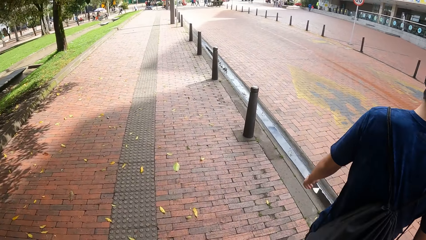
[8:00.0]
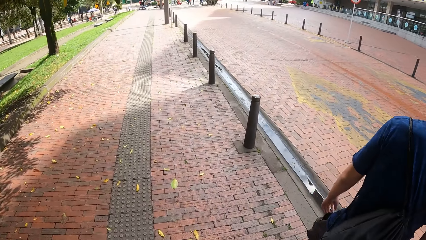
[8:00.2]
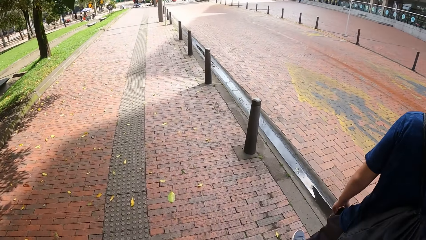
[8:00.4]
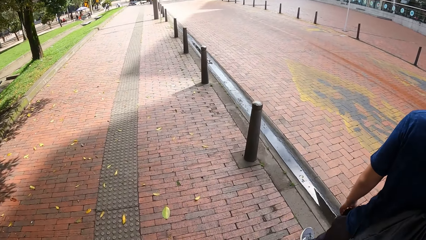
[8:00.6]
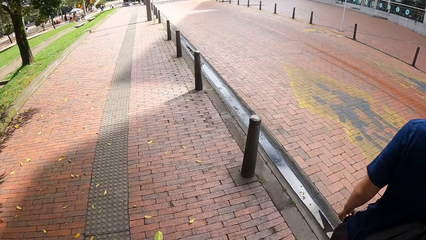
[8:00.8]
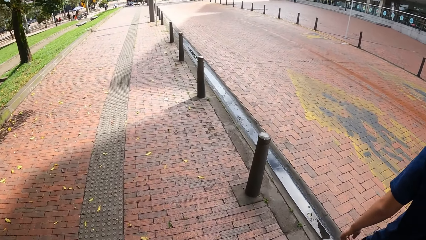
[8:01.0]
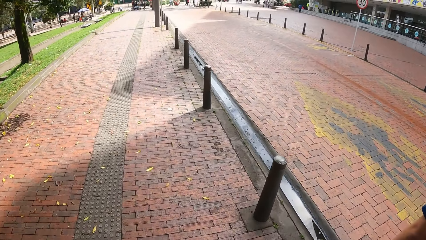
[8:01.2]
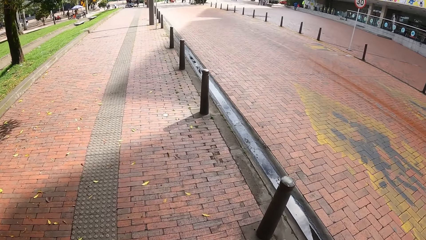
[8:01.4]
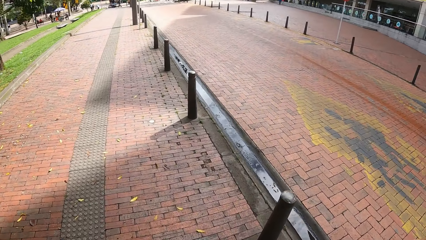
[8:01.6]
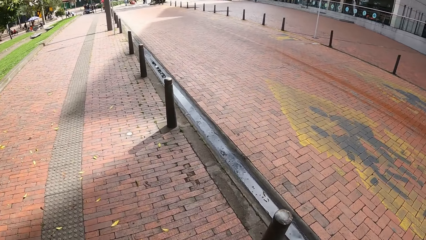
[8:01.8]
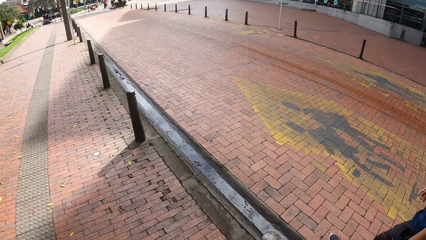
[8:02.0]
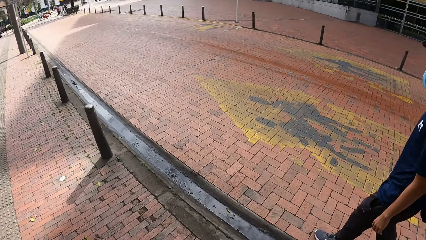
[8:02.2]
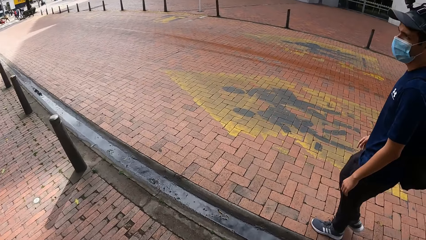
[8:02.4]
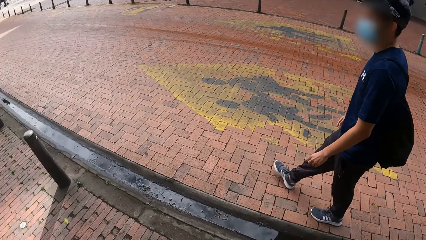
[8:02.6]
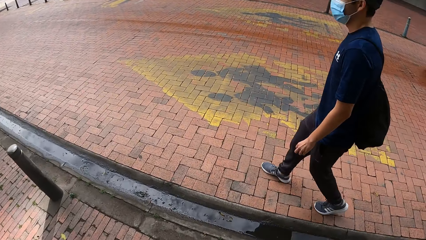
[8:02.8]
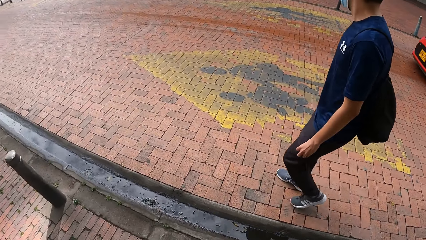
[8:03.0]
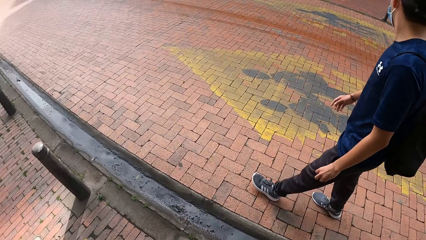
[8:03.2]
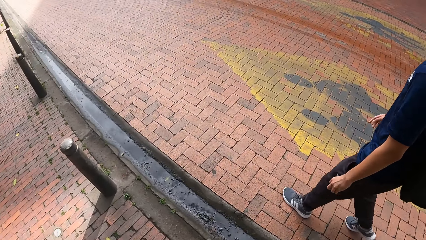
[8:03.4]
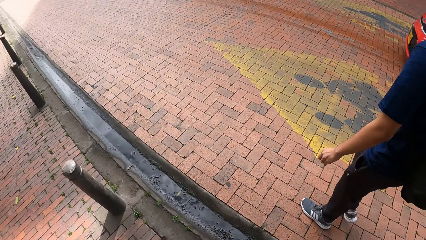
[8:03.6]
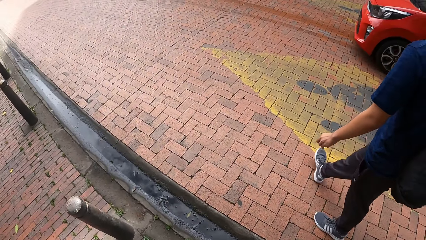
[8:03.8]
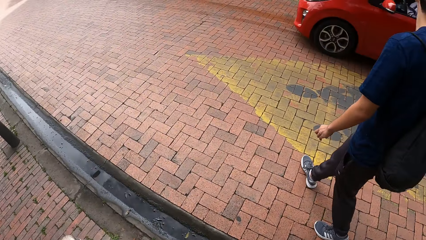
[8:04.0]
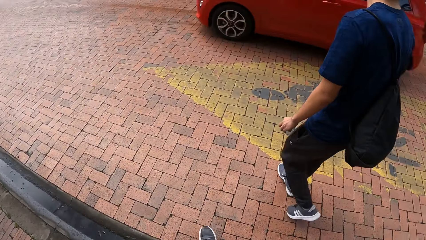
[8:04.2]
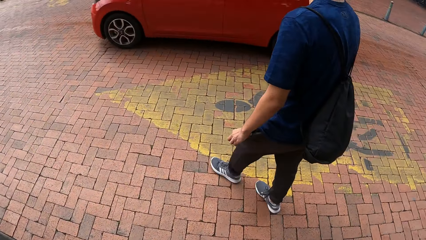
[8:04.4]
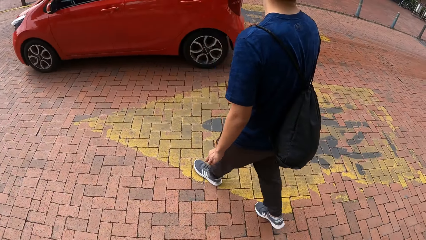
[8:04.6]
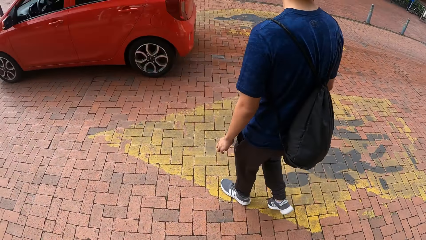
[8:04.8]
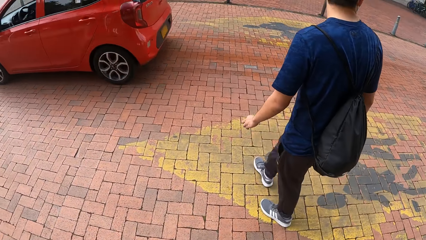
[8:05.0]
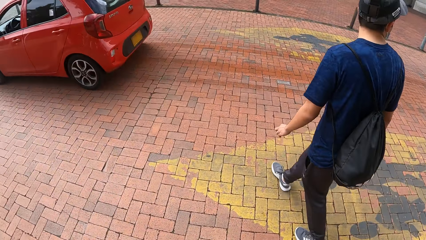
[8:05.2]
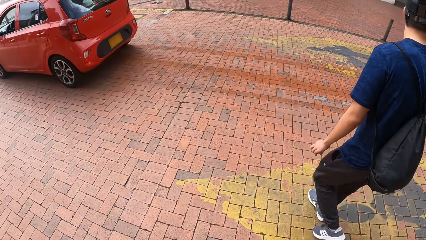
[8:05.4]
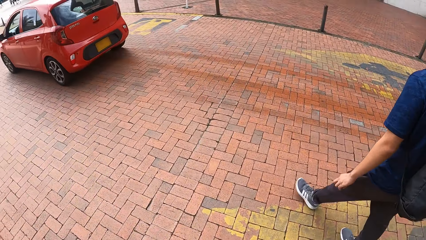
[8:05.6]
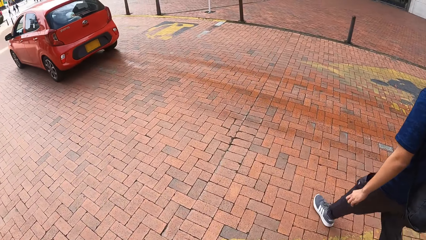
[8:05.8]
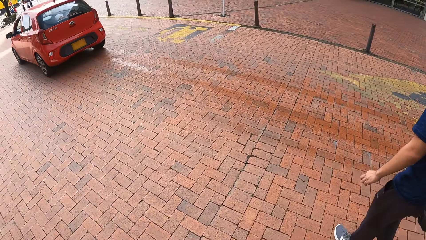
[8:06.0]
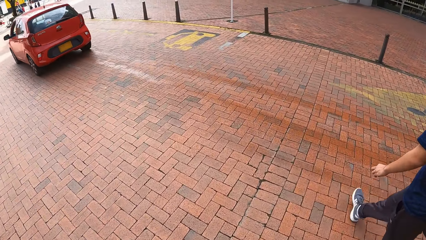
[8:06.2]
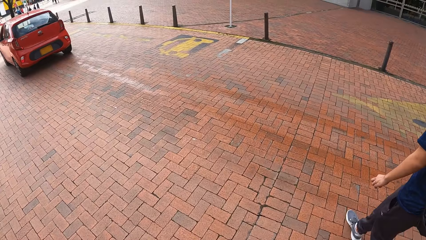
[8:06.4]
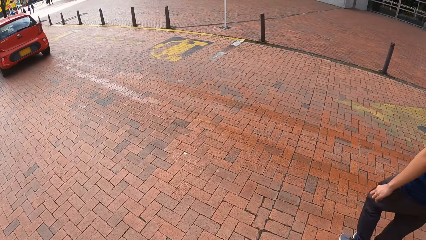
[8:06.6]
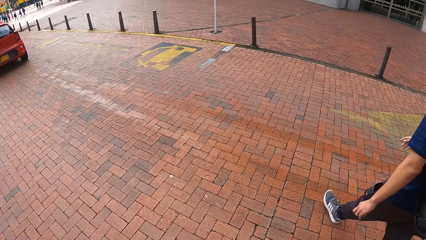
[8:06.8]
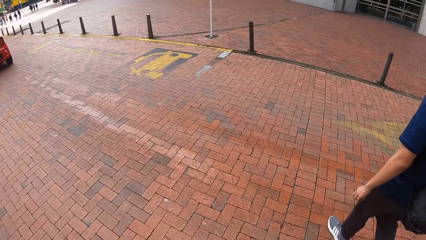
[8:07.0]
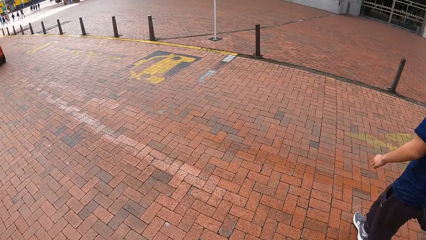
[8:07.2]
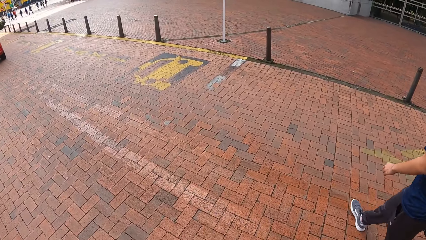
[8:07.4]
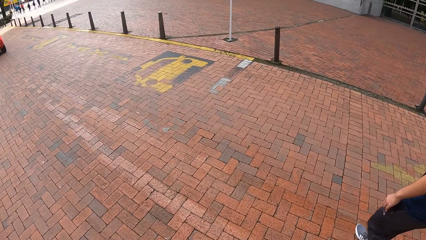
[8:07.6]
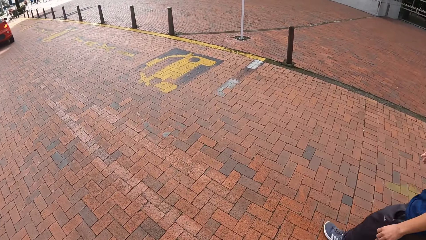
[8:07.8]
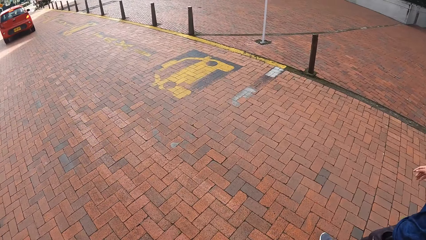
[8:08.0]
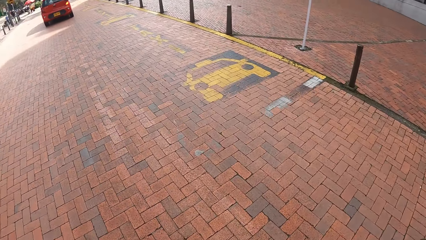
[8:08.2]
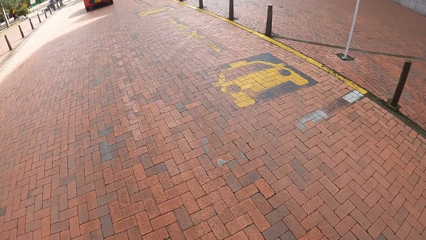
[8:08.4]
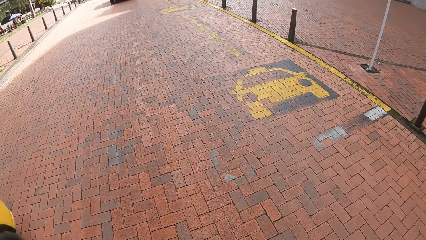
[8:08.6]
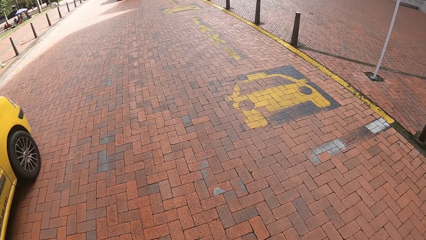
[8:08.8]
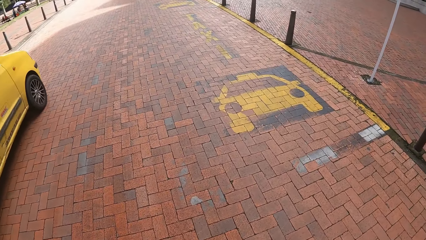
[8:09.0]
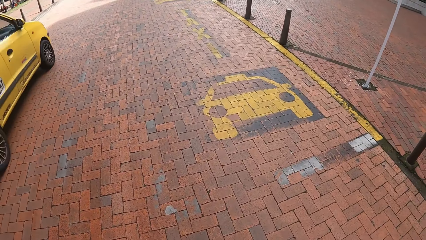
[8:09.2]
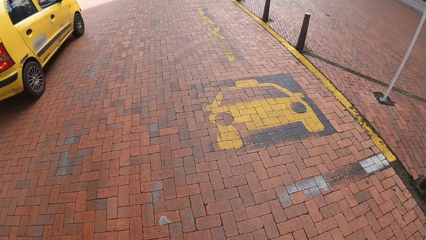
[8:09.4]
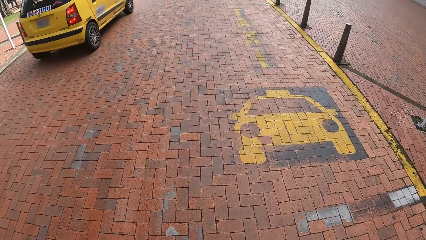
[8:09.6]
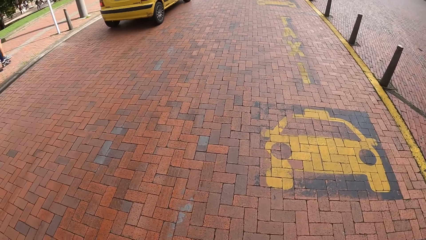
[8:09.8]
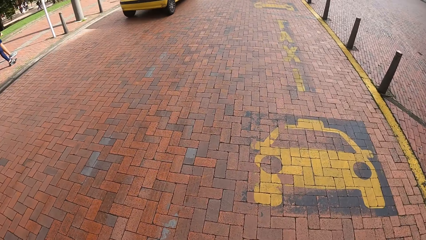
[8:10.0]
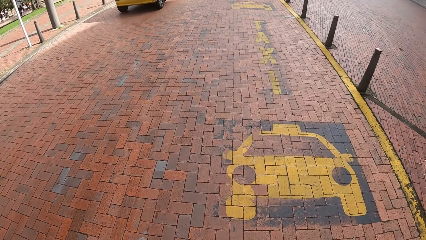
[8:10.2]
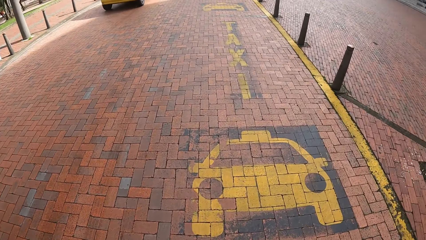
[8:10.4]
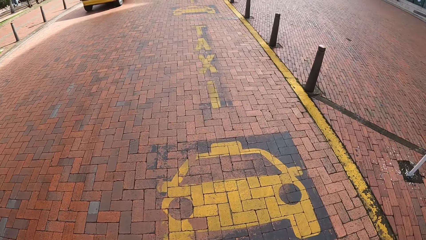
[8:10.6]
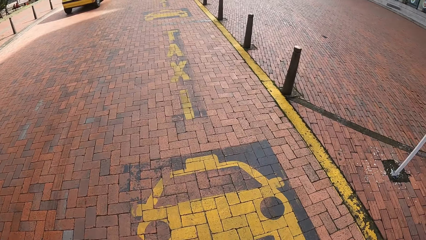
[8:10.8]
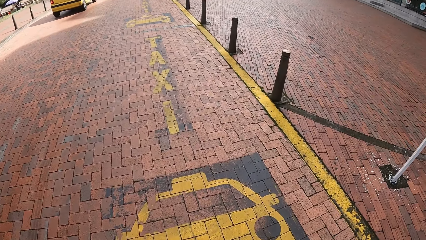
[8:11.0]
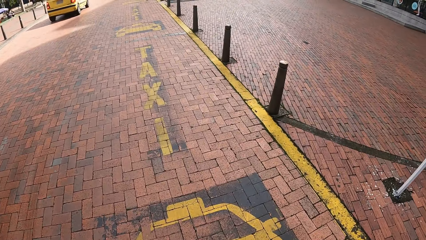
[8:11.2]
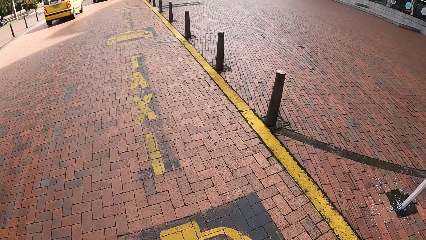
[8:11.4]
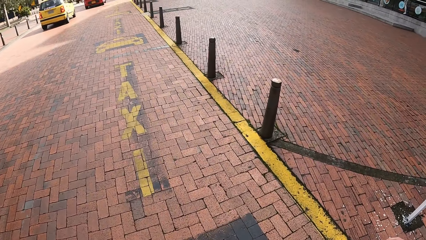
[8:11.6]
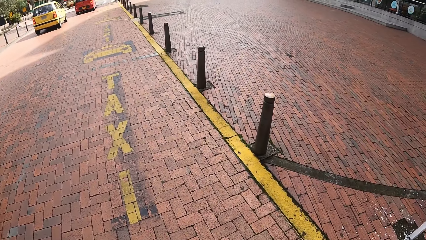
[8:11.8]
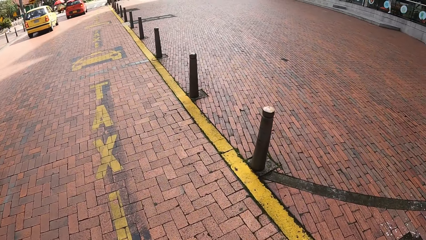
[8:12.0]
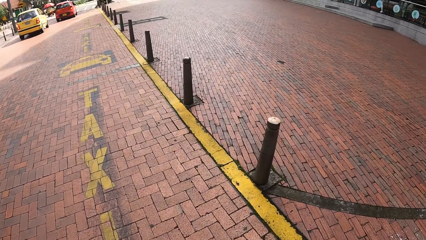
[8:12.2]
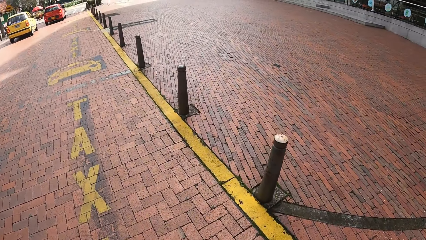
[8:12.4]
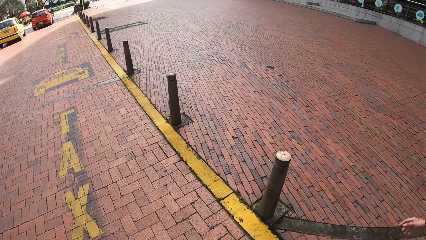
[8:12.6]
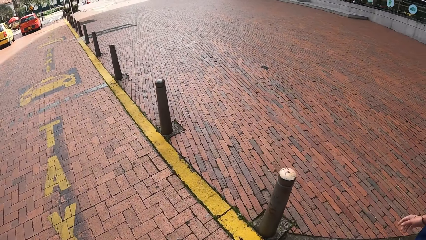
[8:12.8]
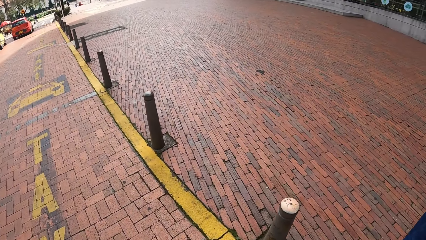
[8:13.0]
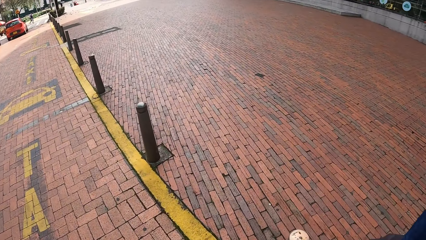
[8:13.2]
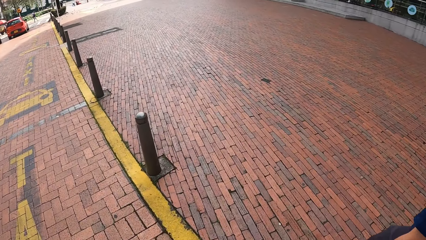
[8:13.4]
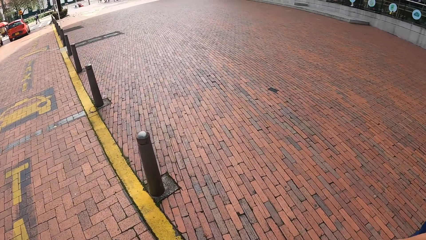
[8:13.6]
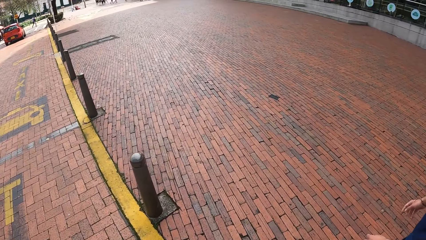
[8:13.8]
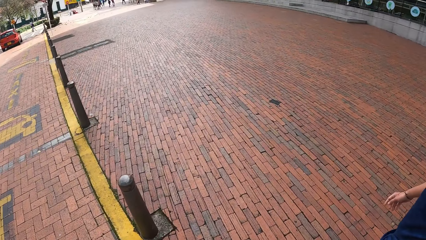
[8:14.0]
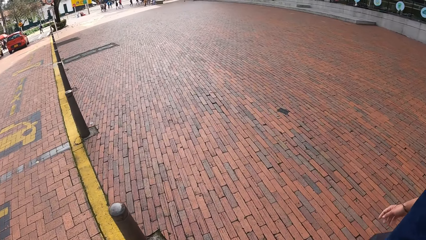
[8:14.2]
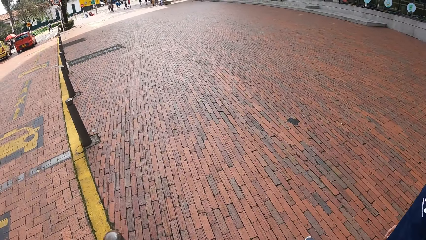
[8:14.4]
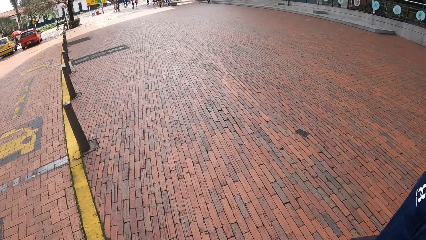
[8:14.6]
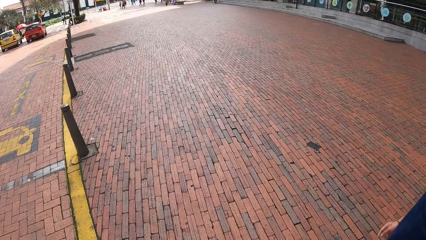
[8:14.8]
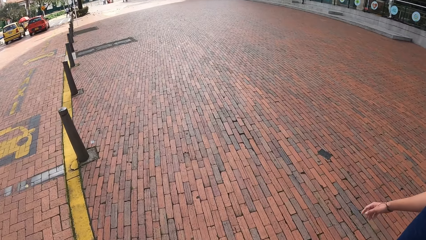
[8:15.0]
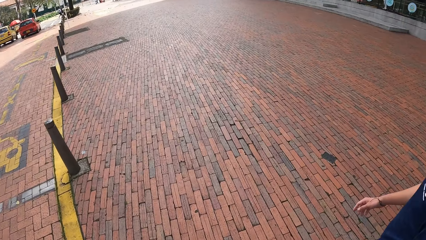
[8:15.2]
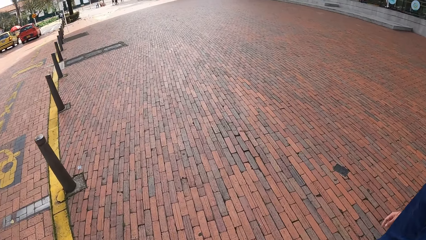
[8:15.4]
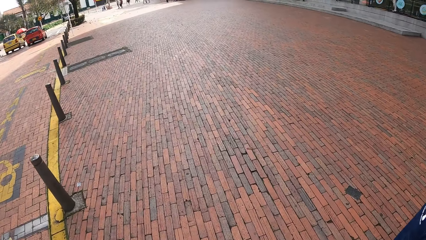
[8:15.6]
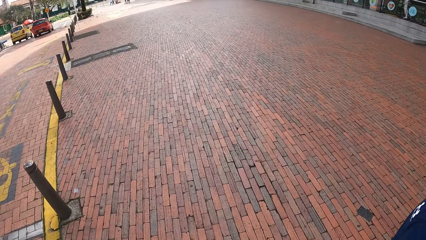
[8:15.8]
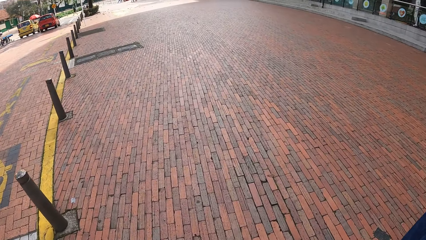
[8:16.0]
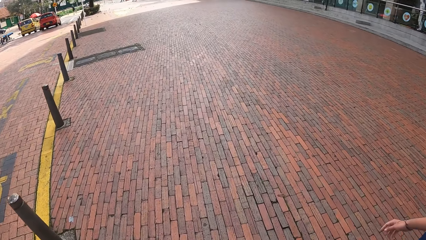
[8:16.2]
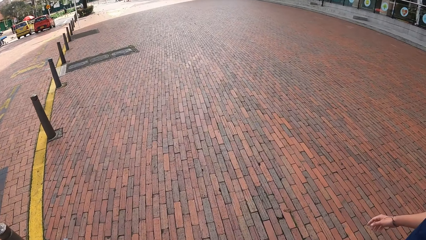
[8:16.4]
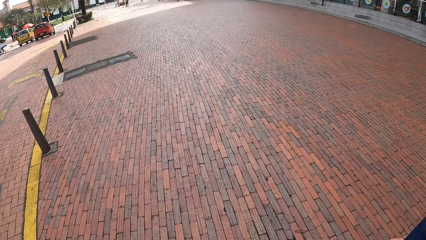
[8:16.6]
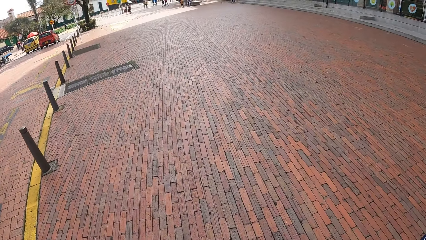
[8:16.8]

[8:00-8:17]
A car drives past the camera wearer. The camera wearer crosses a road. A car drives past them.
